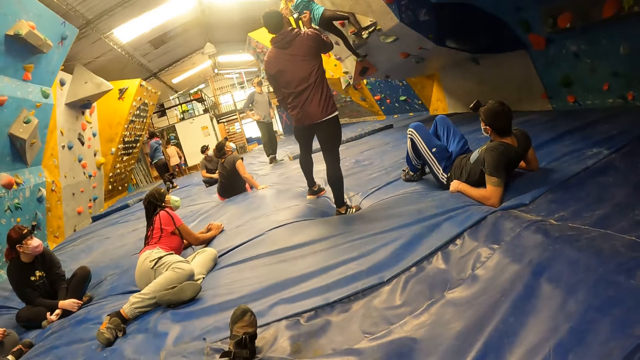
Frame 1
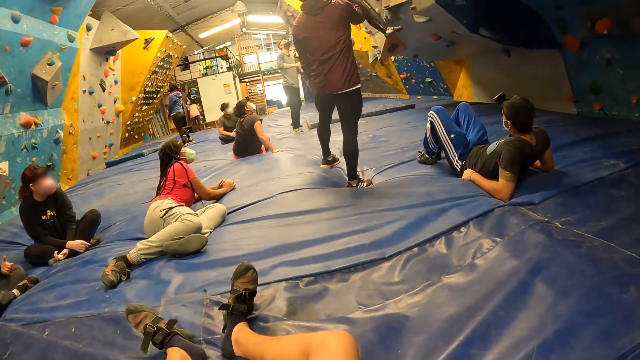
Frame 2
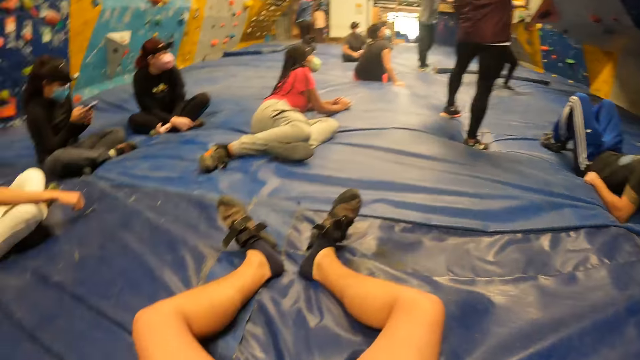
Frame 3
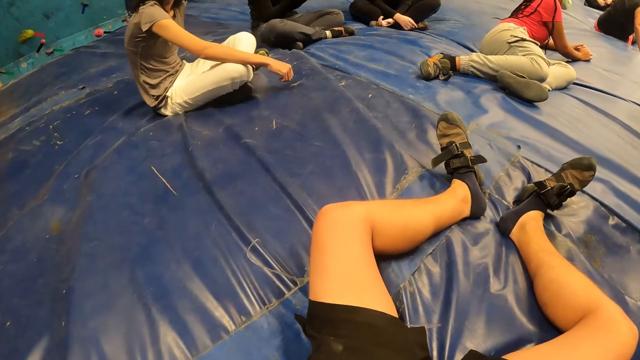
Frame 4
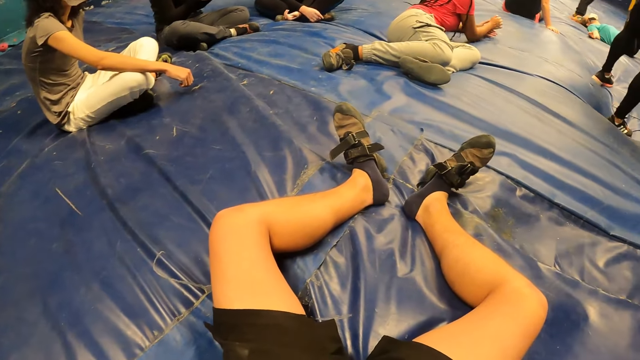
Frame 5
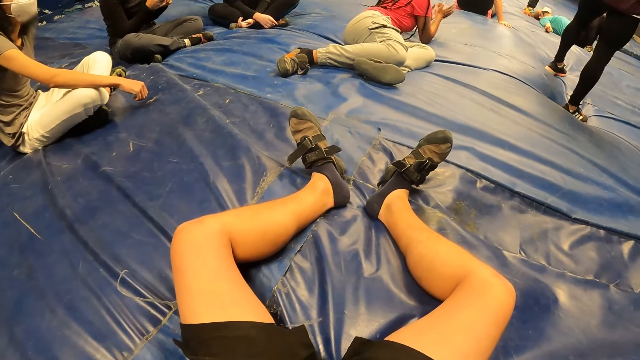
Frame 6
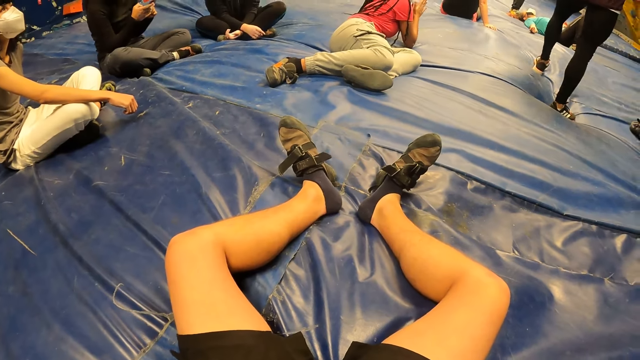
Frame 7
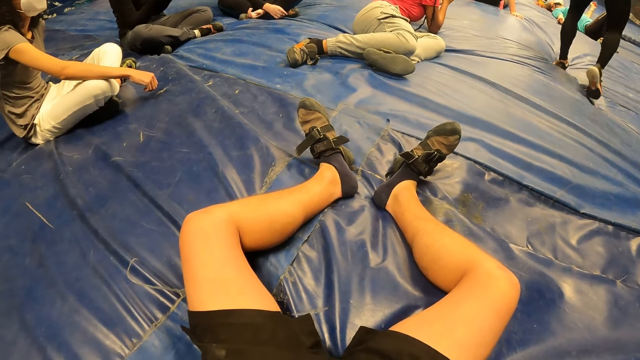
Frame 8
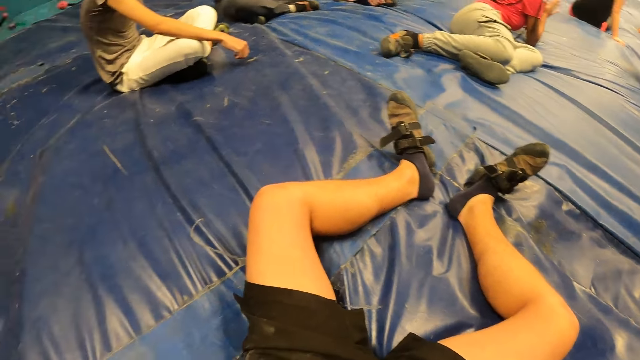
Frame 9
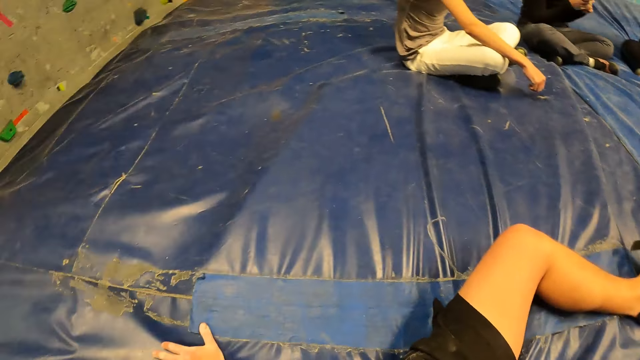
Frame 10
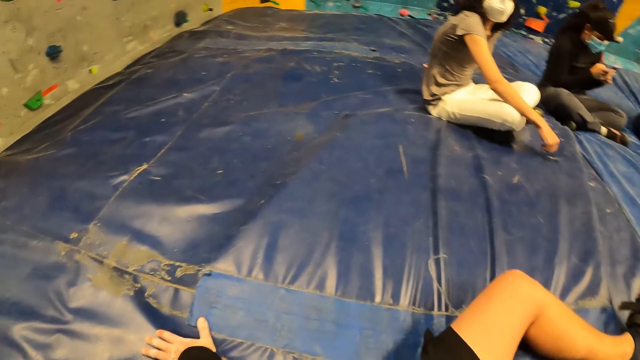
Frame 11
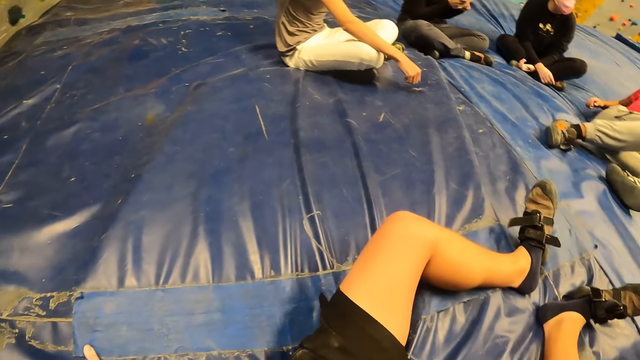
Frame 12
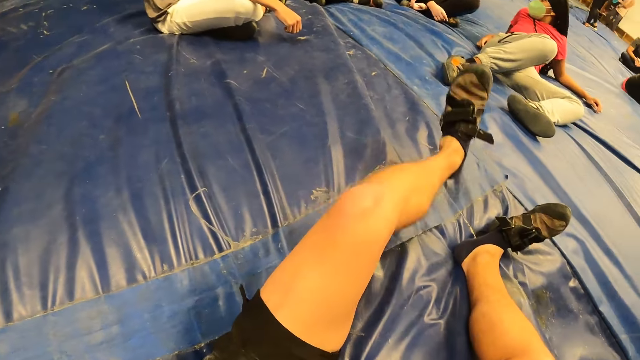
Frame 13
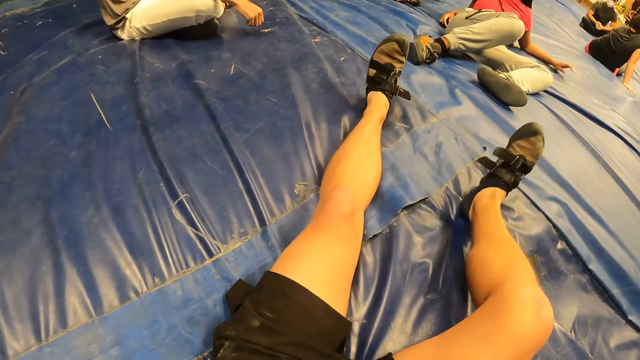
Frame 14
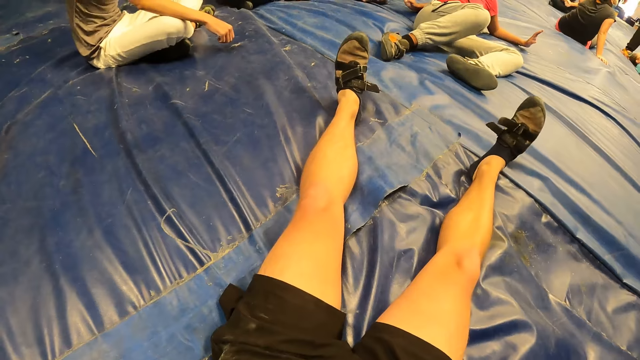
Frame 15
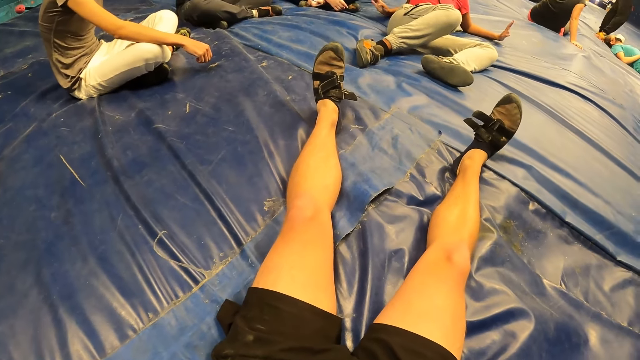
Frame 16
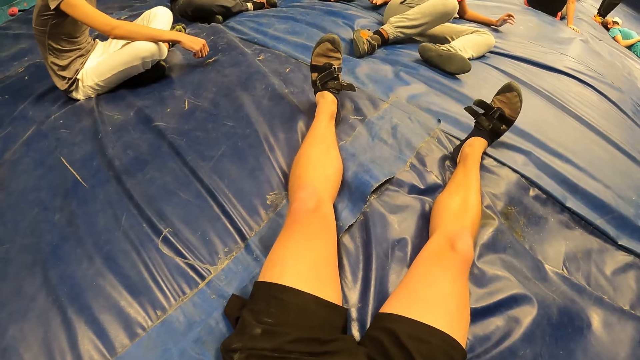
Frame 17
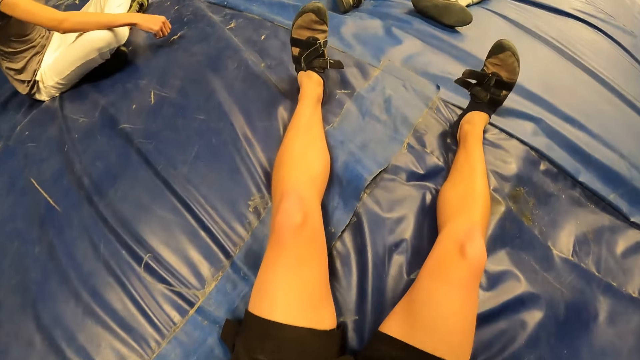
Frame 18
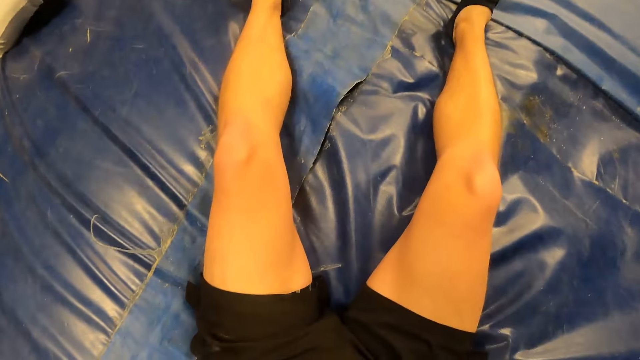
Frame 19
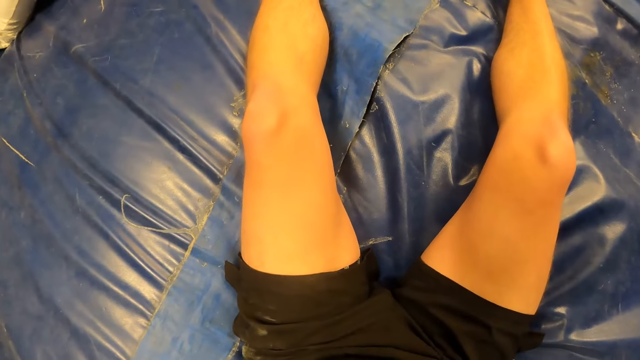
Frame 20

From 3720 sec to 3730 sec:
The man jumps on the foam. The camera wearer stretches both legs on the foam.

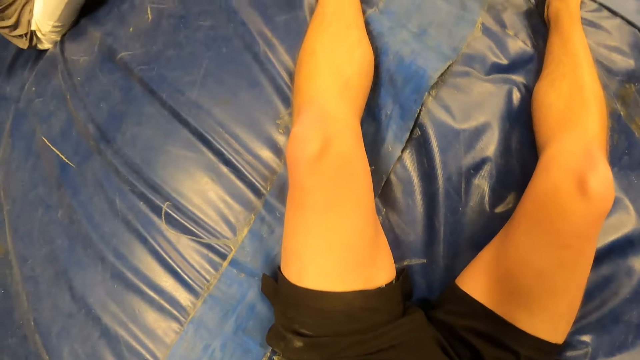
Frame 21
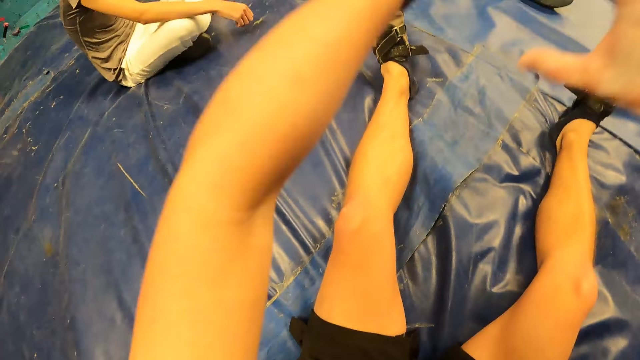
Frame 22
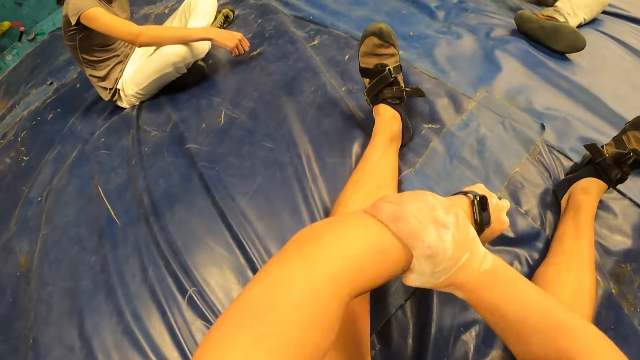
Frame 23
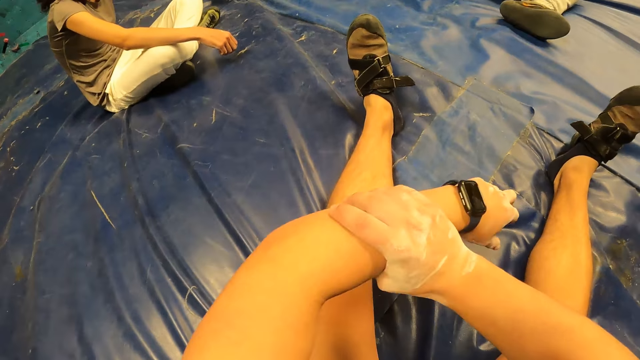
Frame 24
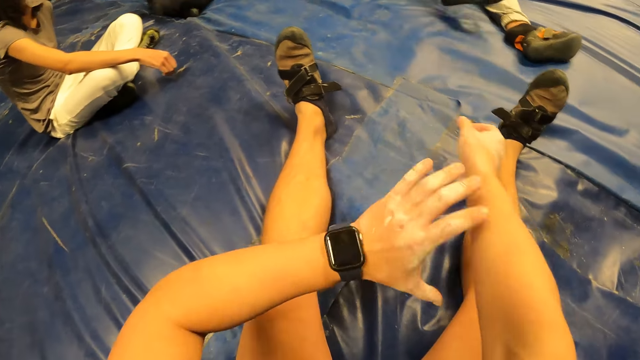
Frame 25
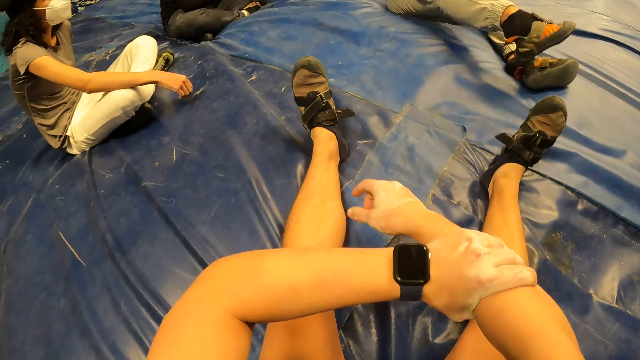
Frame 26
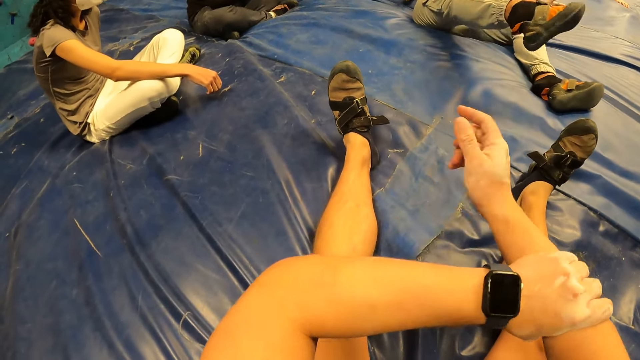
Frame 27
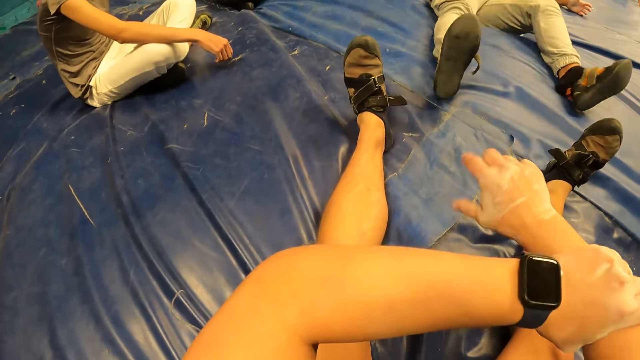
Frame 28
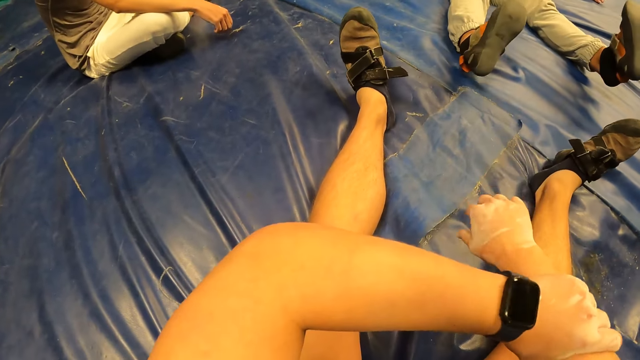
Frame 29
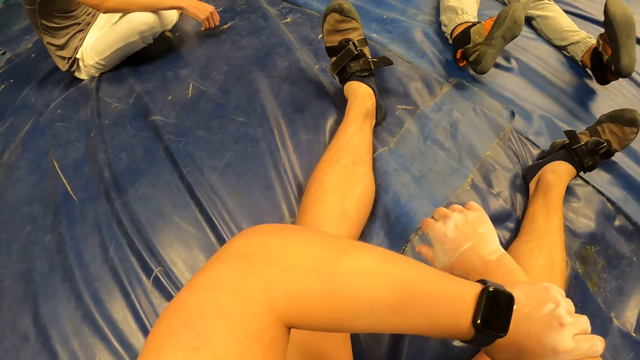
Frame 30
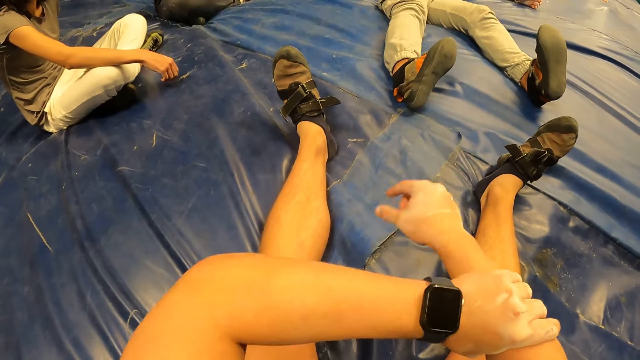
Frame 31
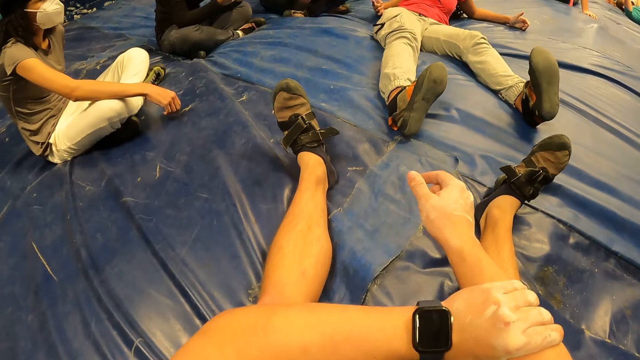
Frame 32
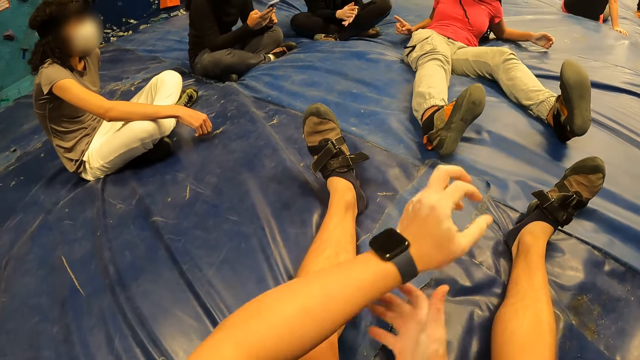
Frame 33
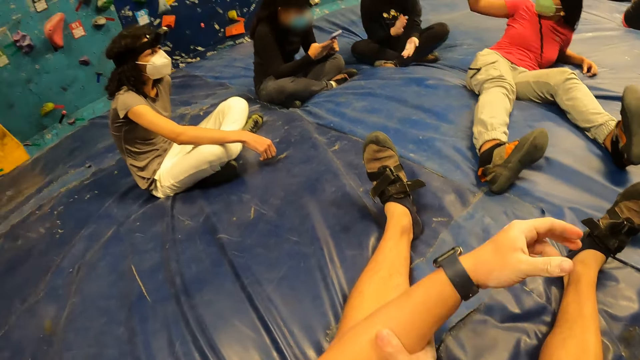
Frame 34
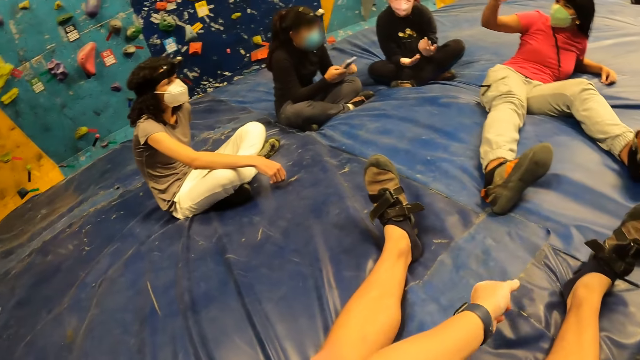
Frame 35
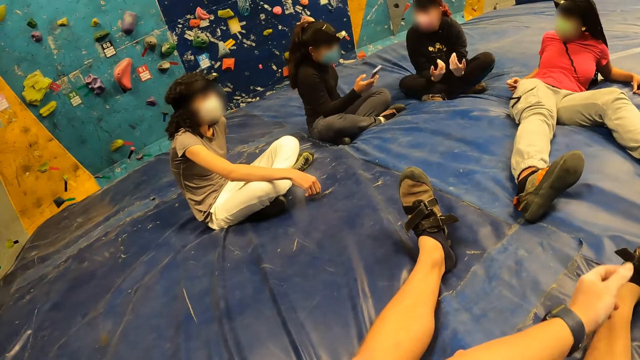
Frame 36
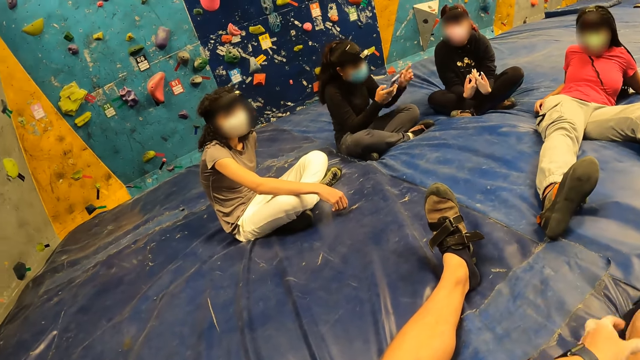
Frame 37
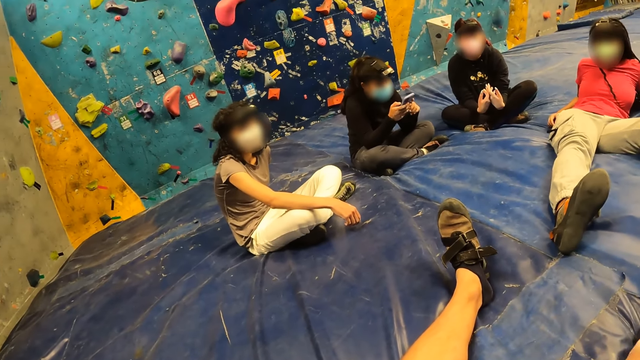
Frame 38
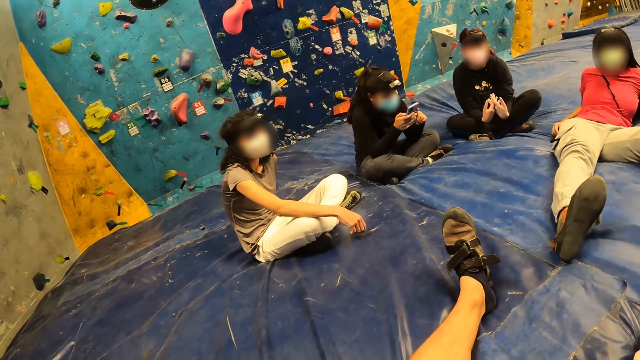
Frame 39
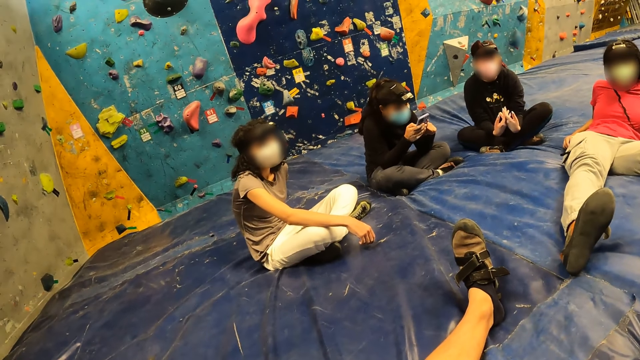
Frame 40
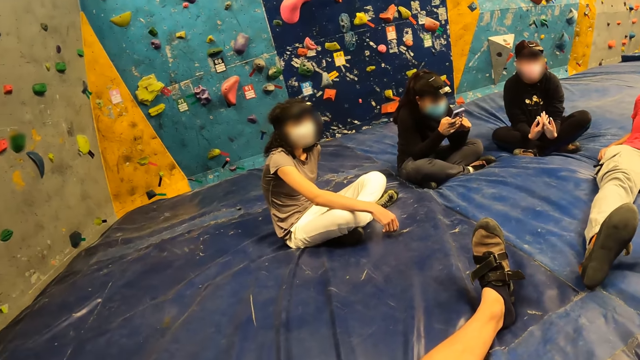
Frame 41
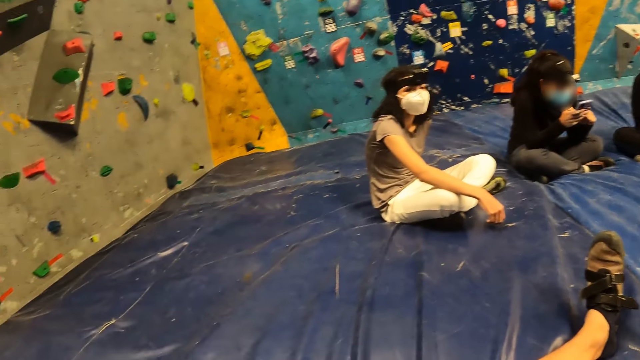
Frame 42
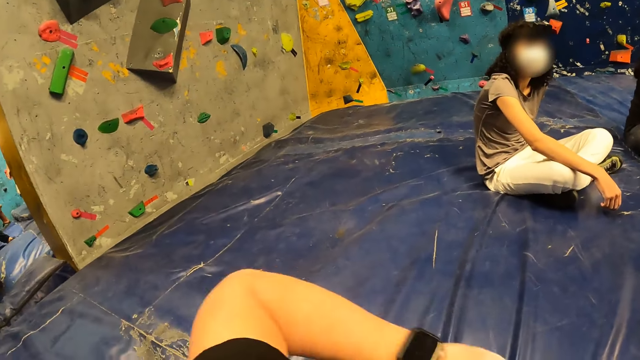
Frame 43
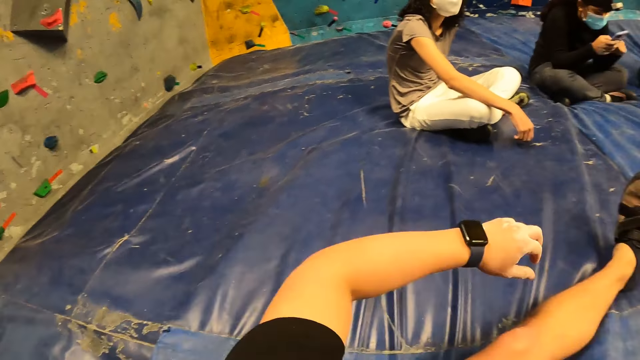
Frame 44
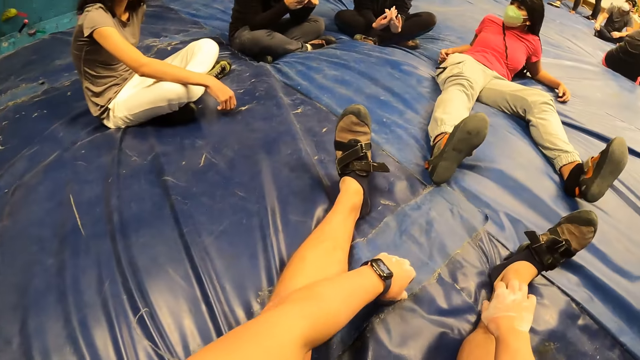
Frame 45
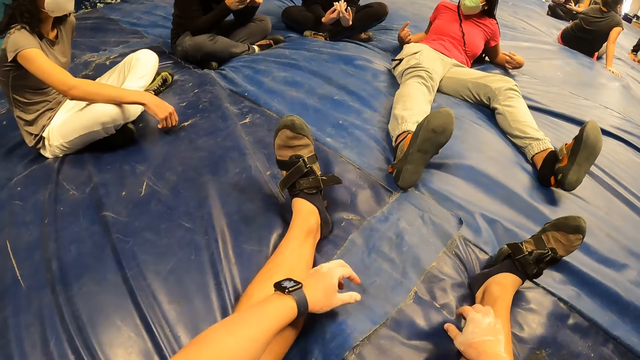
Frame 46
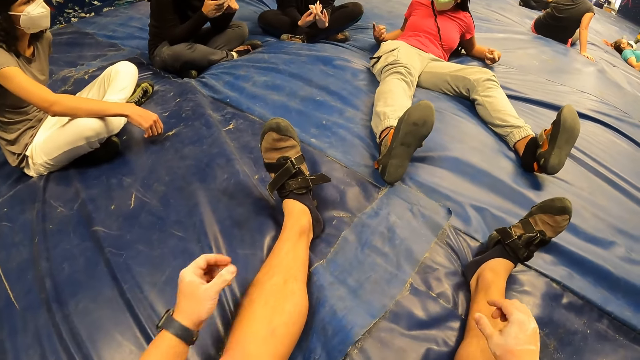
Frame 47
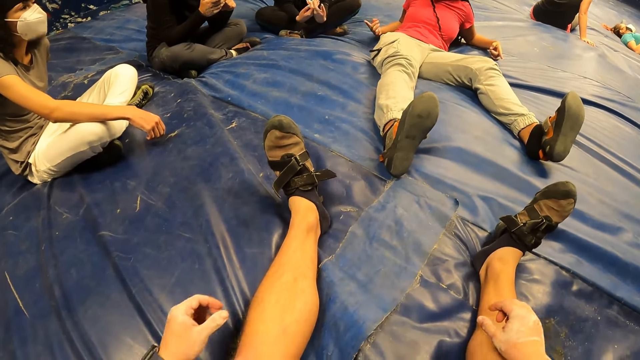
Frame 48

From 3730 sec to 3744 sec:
The camera wearer holds her left arm with her right hand. She moves the hands over. She holds her right arm with her left hand. She holds her left arm with her right hand.
